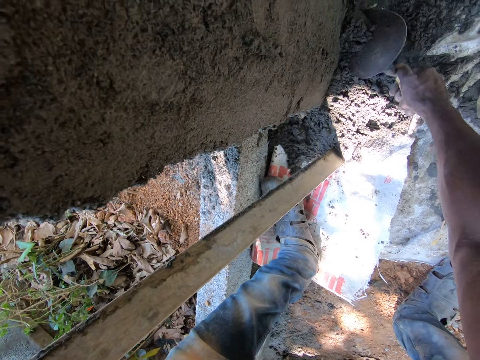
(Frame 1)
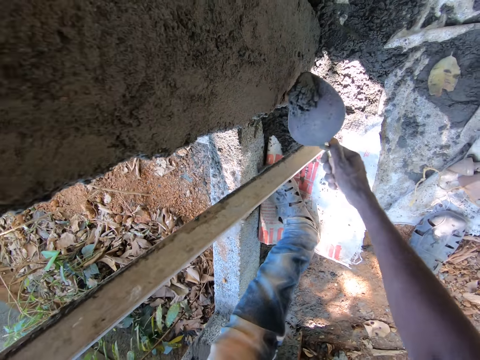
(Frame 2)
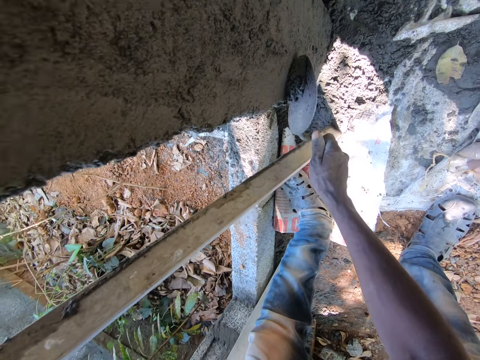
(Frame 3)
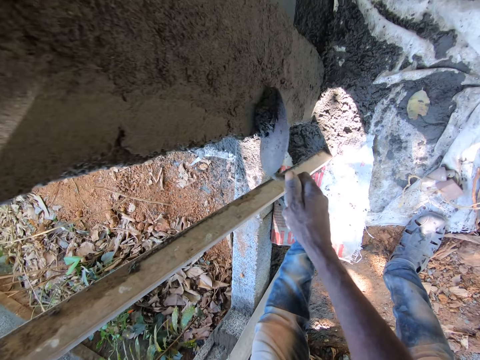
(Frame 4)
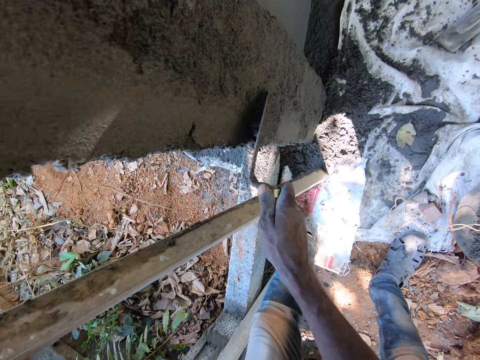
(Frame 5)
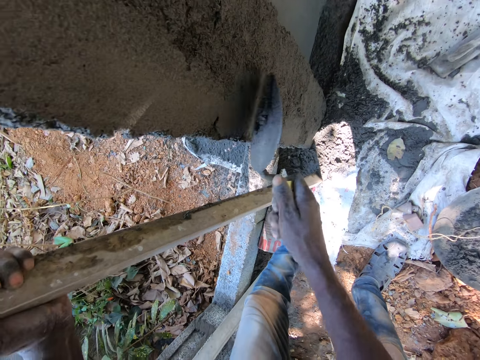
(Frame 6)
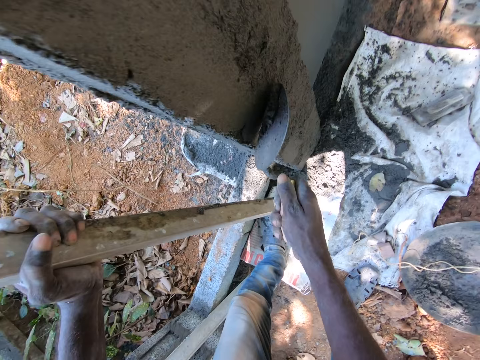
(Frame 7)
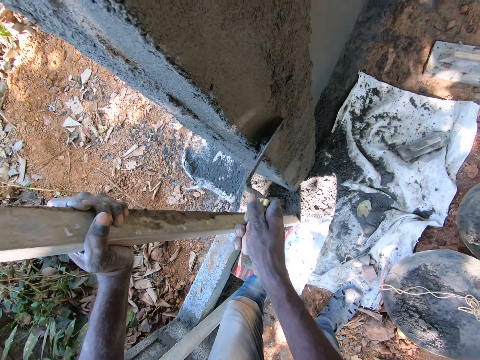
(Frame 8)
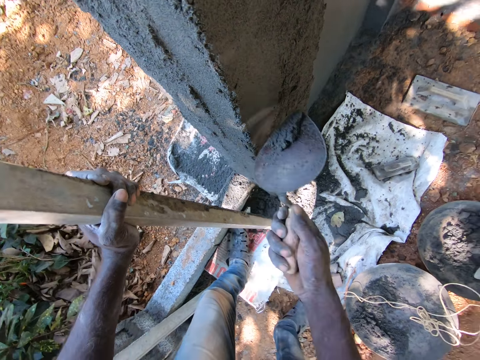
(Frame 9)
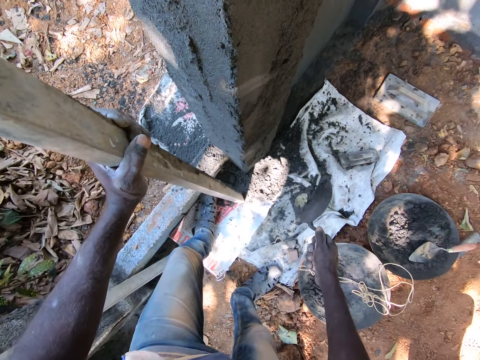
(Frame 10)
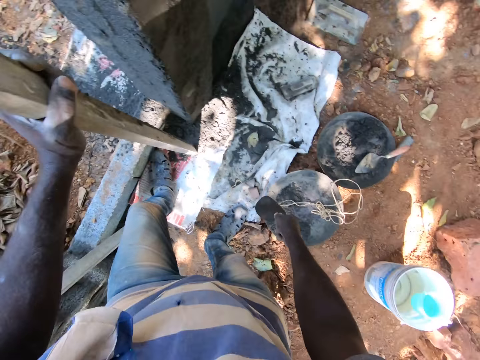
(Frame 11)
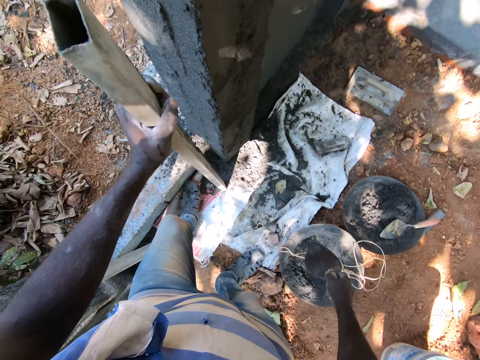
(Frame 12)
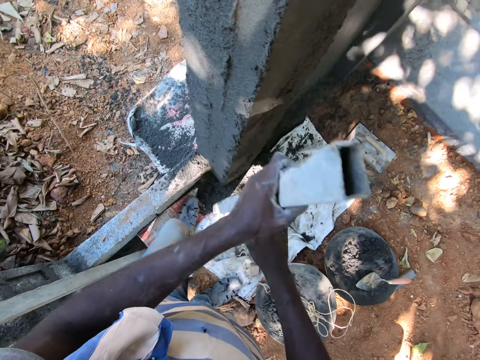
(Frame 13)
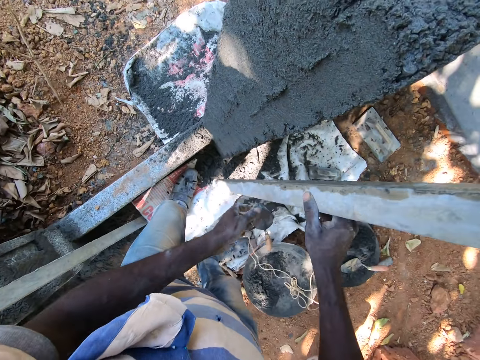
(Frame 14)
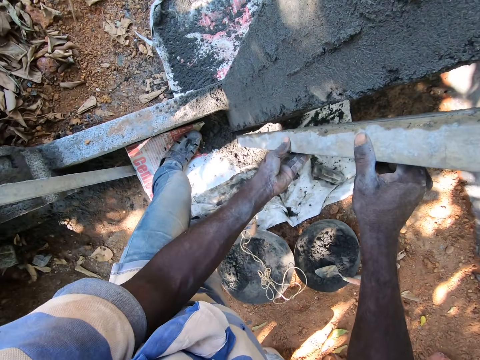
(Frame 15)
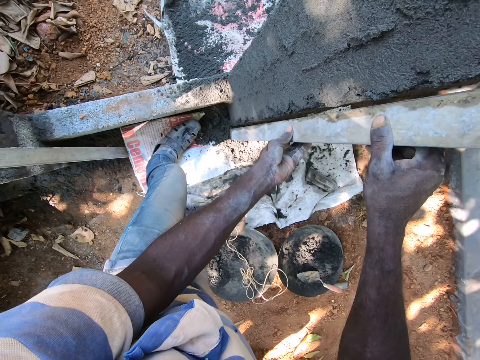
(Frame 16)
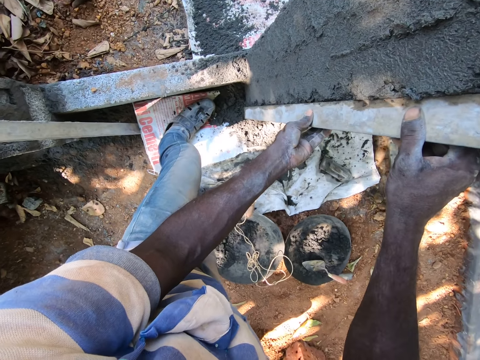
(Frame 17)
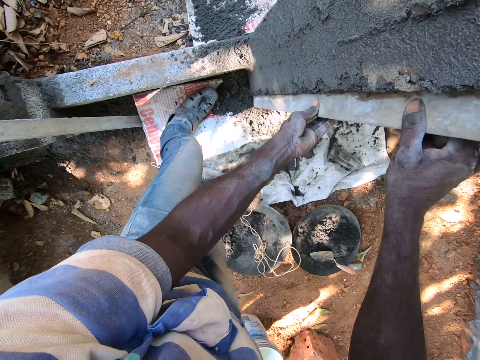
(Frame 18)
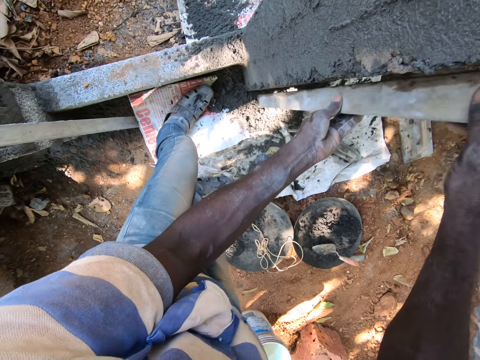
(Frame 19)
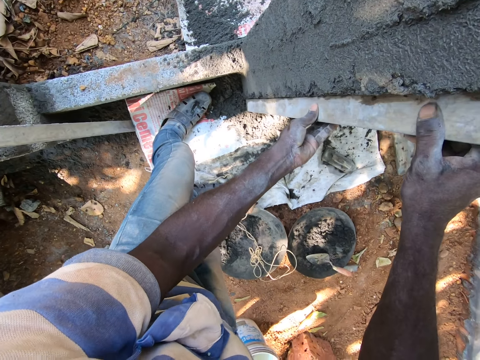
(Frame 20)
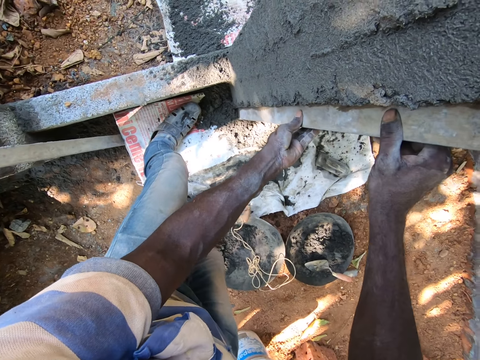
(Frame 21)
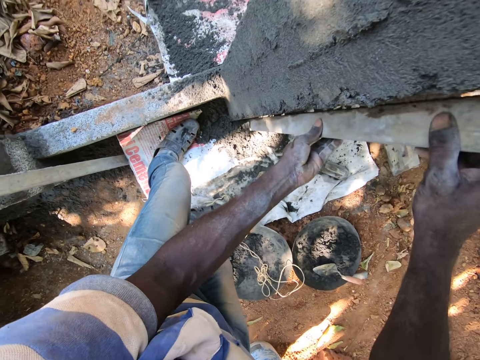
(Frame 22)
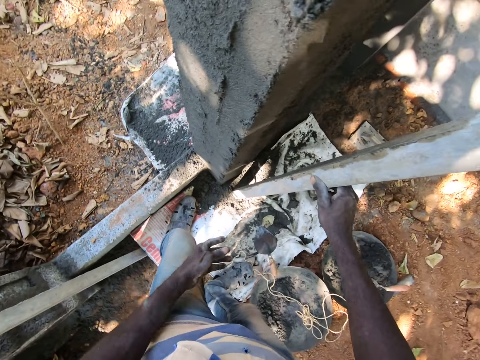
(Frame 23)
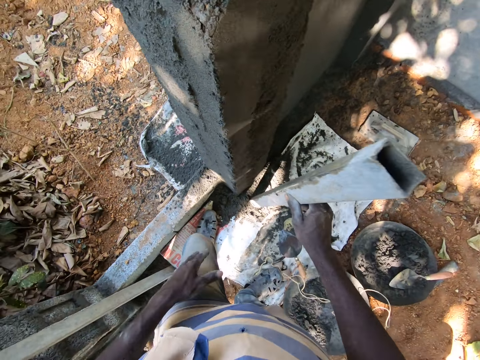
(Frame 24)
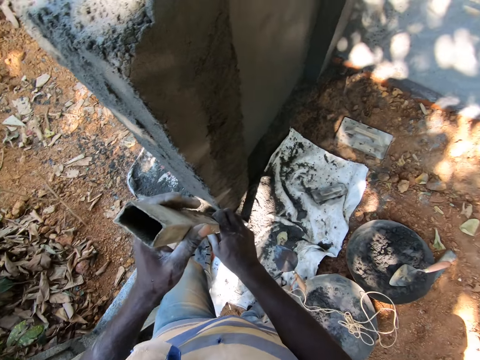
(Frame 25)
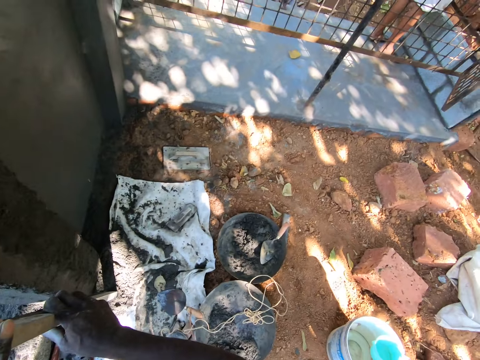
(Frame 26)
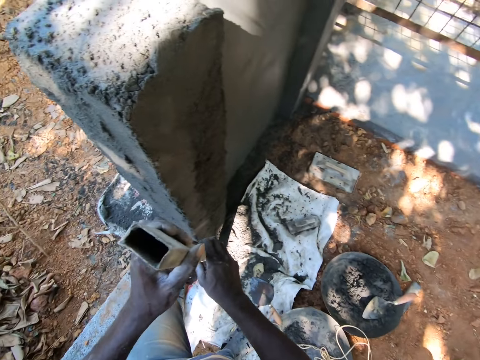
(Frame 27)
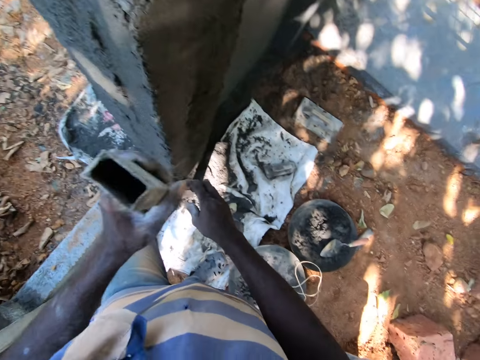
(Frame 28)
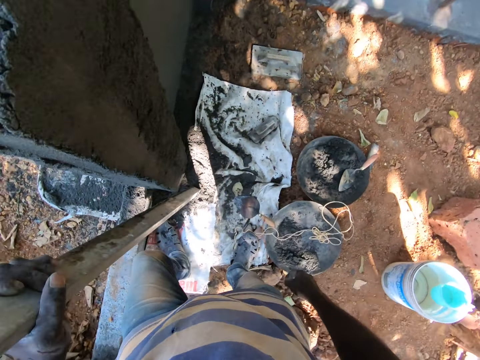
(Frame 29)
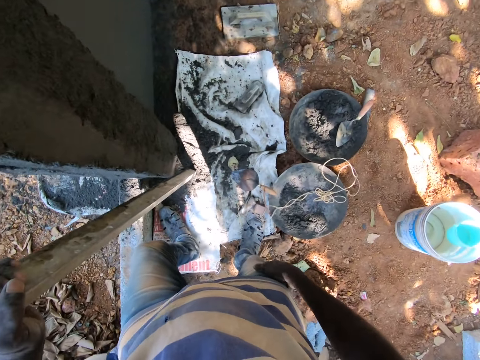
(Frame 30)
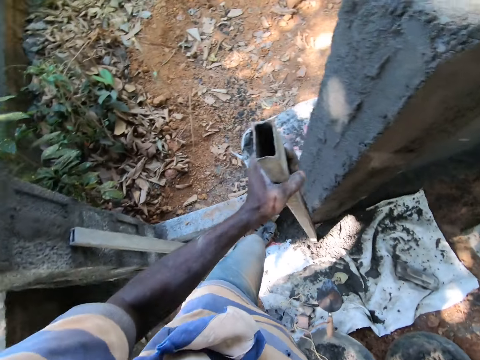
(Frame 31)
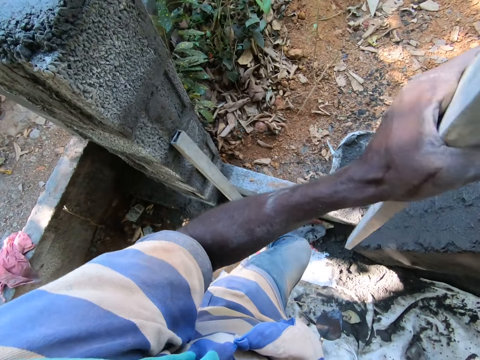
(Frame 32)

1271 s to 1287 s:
The camera wearer plasters the wall with mortar in the trowel in his right hand. He aligns the cement on the wall. He drops the trowel on the ground with his right hand. He passes the level or frame to his right hand with his left hand. He places the level on the wall with his left hand. He moves the level on the wall with both hands. He aligns the cement on the wall. He holds the level with his right hand. He passes the level to his left hand with his right hand. He holds the frame with the left hand. He looks around.

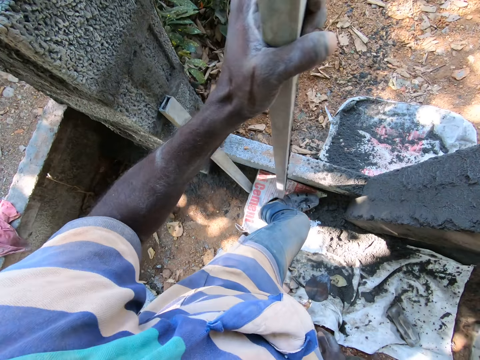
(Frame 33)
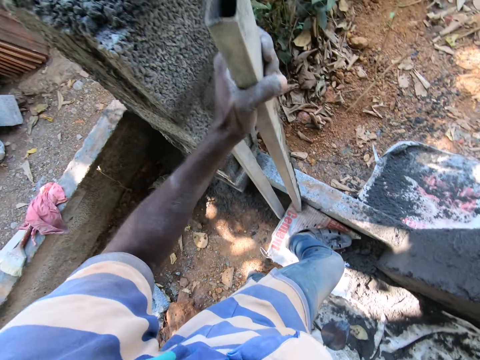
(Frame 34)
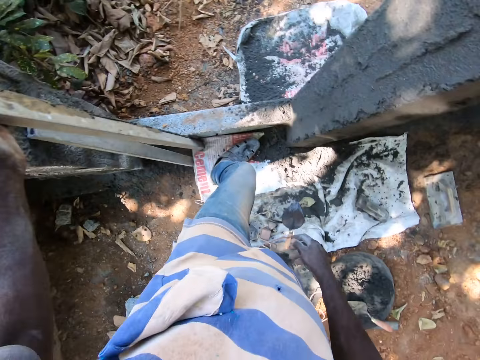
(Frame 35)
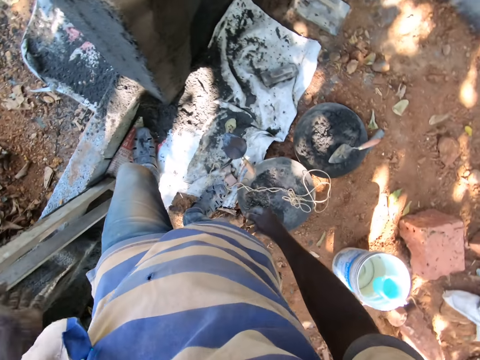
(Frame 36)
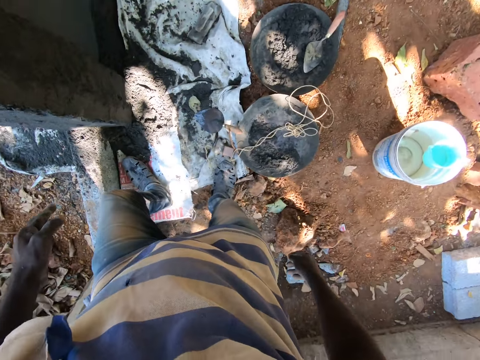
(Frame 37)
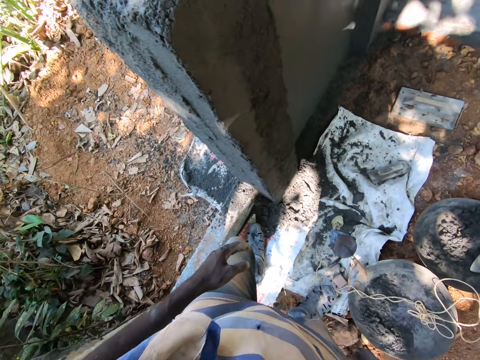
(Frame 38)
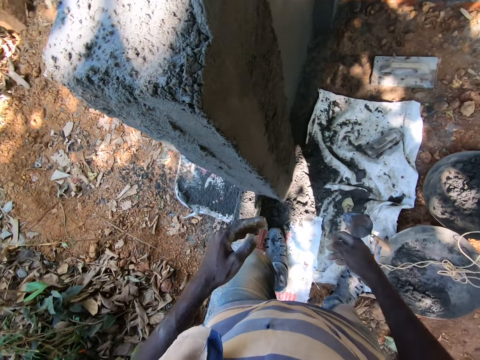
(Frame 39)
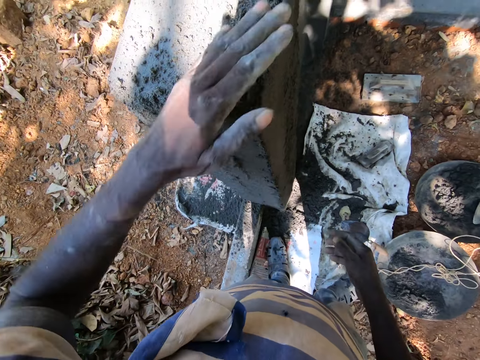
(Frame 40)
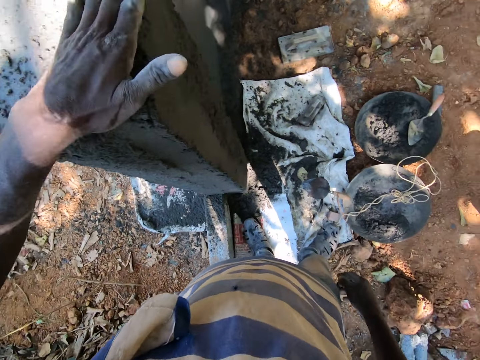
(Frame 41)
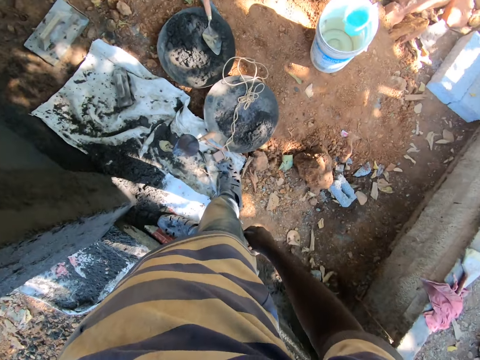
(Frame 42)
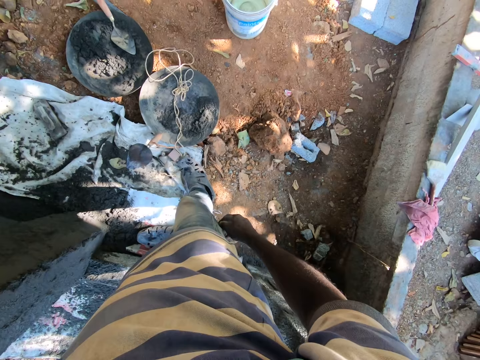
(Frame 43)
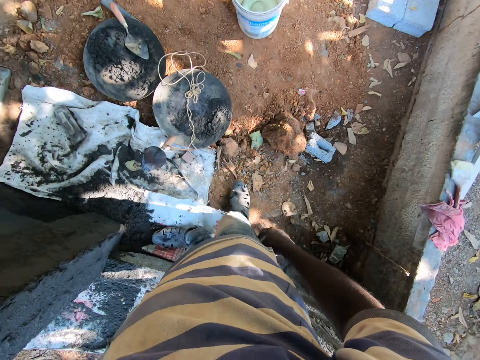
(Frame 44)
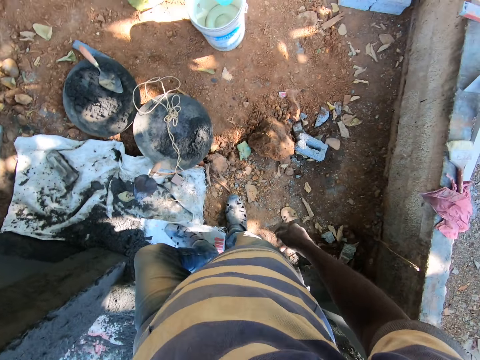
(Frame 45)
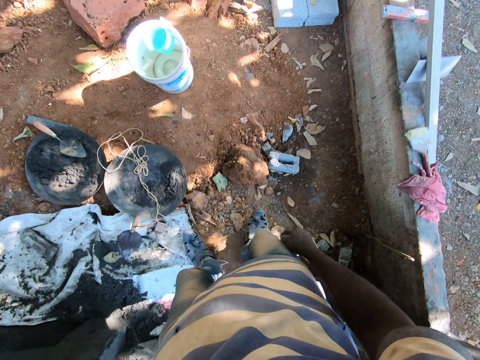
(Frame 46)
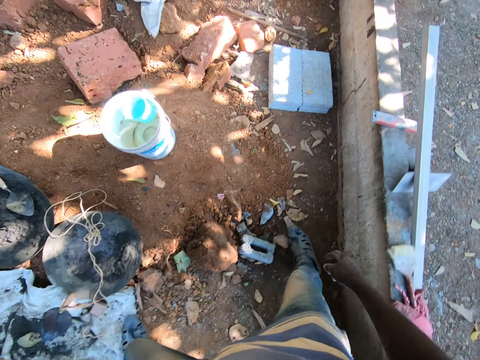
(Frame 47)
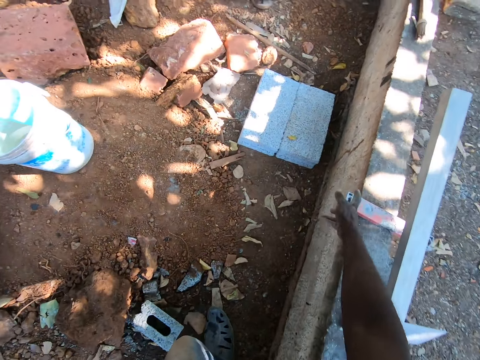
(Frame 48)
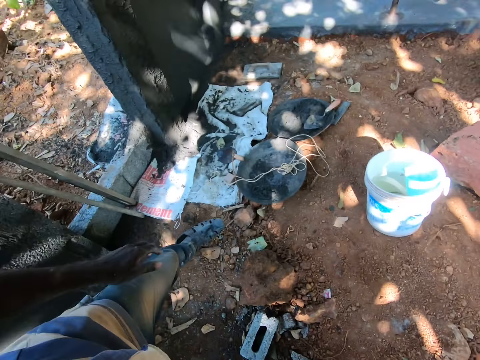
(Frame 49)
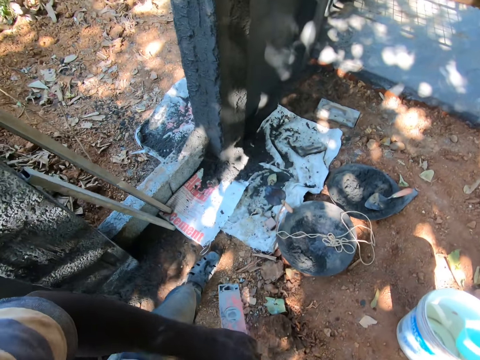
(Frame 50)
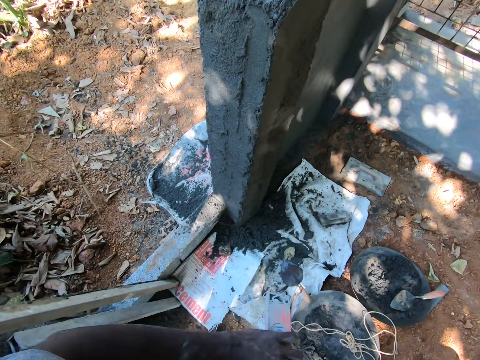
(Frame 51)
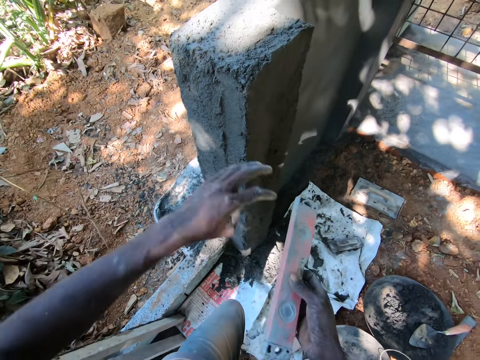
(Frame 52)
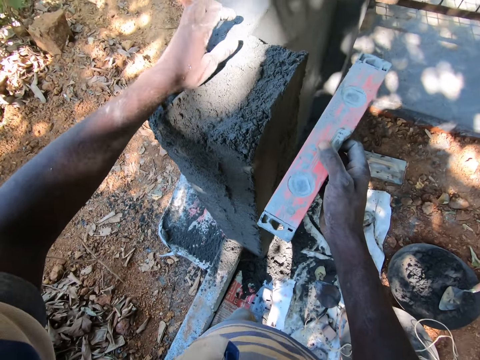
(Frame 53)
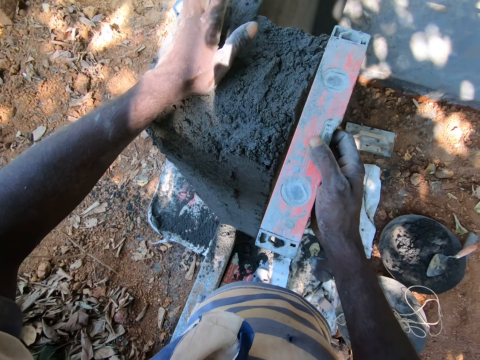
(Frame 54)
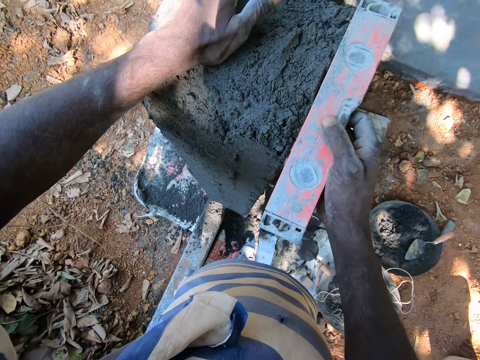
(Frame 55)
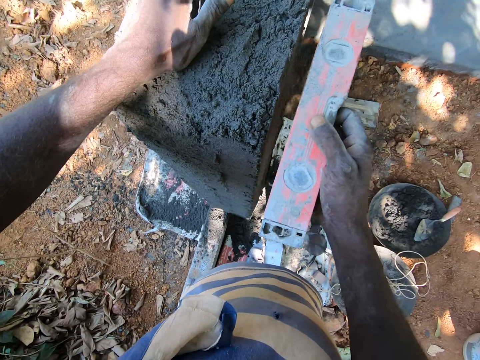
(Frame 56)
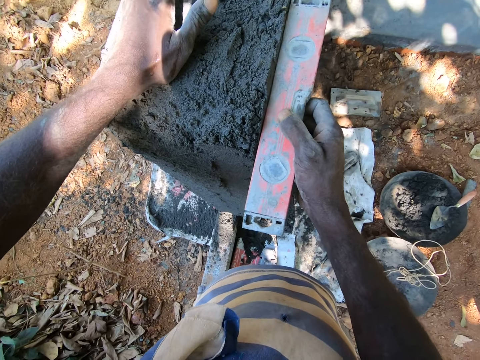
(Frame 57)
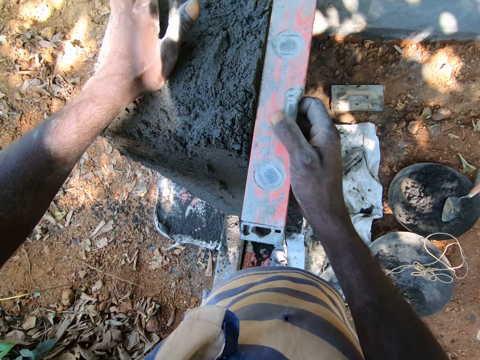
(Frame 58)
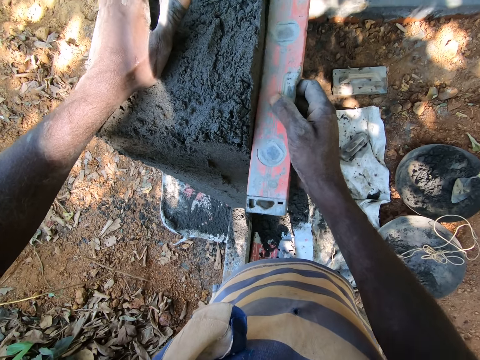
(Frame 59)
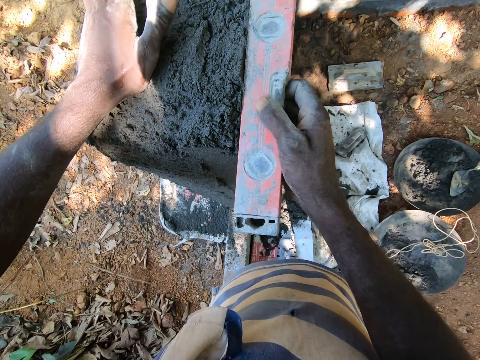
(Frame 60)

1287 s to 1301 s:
The camera wearer rests the level on the wall with his left hand. He puts his left hand on the wall. He steps on the floor. He stretches his hand towards the floor. He picks a spirit level from a fence with his right hand. He holds the spirit level to his hands with his right hand. He places his left hand on top of the wall. He smoothens the wall with the spirit level in his right hand. He aligns the wall with a metal.
